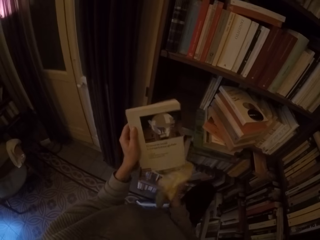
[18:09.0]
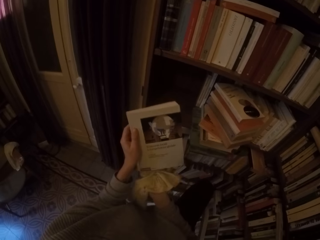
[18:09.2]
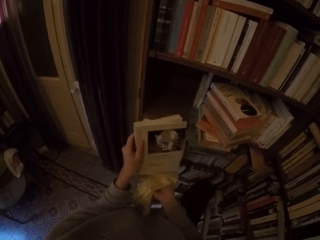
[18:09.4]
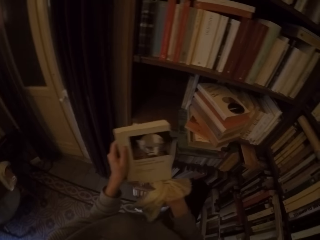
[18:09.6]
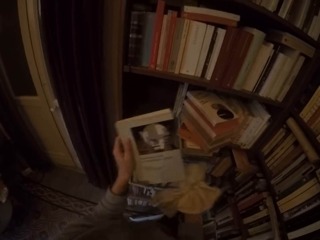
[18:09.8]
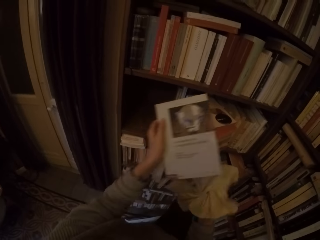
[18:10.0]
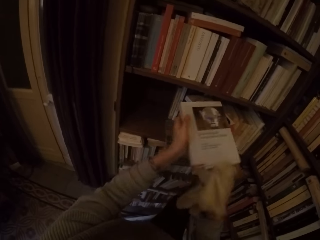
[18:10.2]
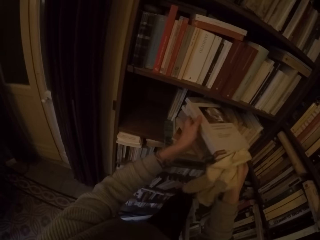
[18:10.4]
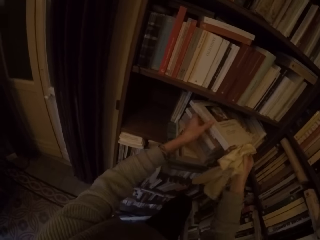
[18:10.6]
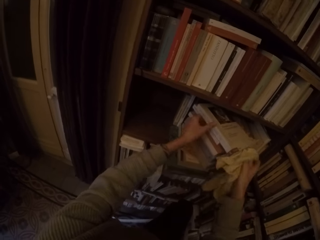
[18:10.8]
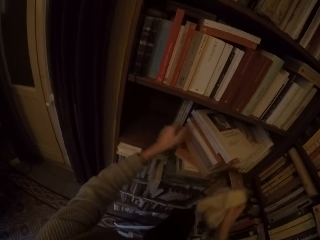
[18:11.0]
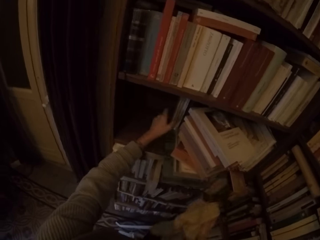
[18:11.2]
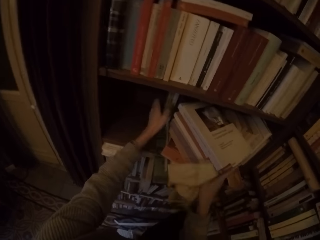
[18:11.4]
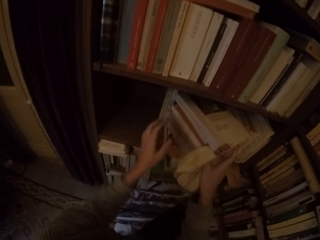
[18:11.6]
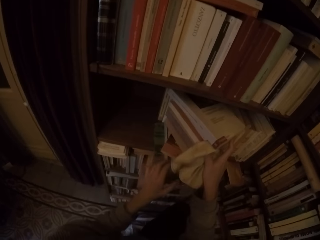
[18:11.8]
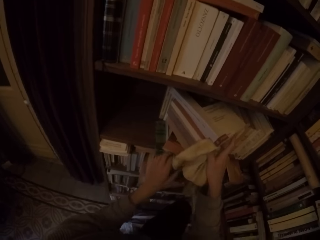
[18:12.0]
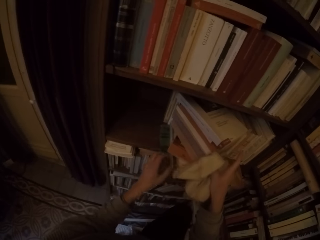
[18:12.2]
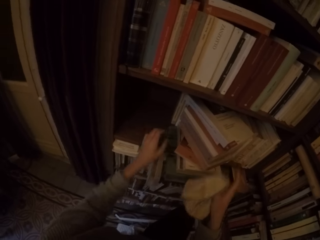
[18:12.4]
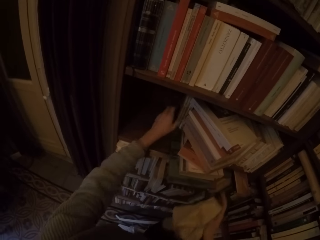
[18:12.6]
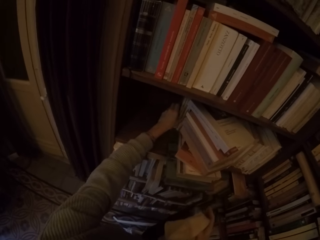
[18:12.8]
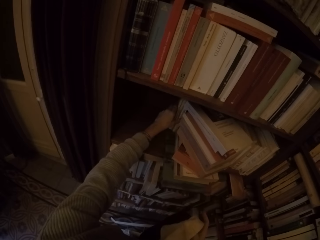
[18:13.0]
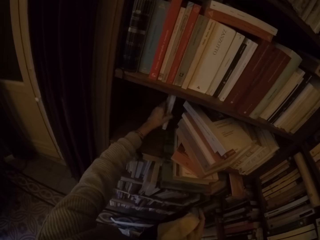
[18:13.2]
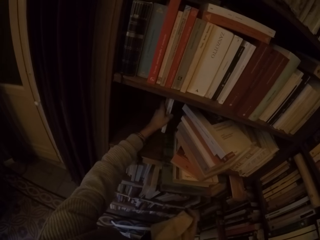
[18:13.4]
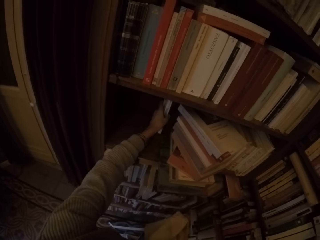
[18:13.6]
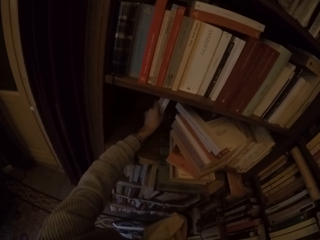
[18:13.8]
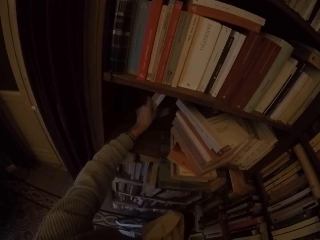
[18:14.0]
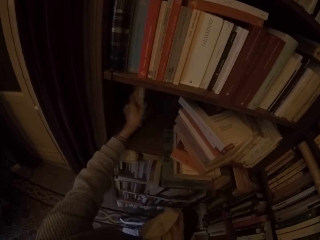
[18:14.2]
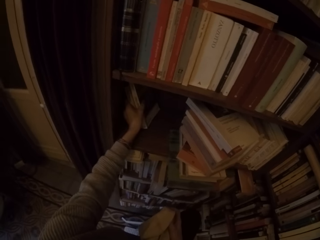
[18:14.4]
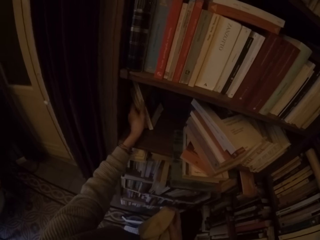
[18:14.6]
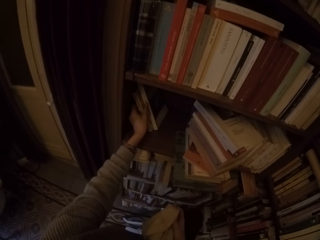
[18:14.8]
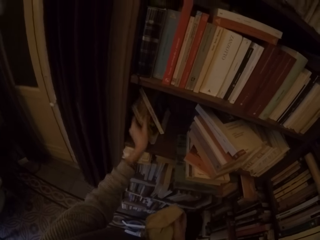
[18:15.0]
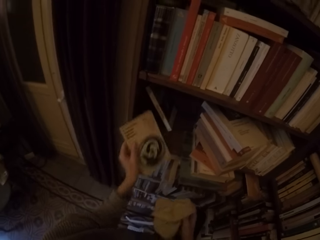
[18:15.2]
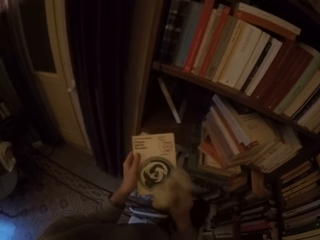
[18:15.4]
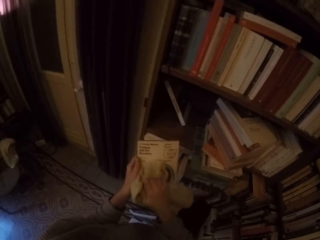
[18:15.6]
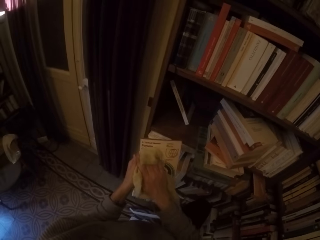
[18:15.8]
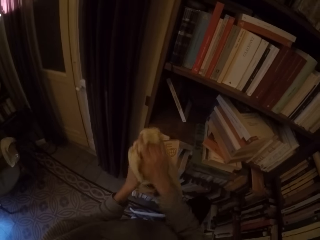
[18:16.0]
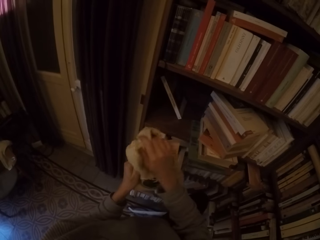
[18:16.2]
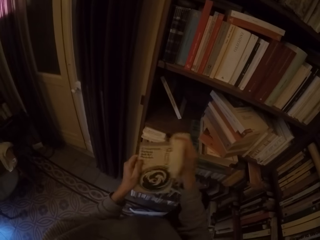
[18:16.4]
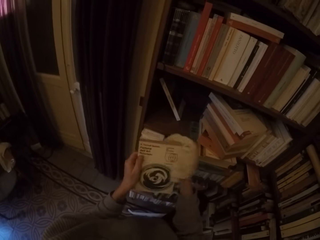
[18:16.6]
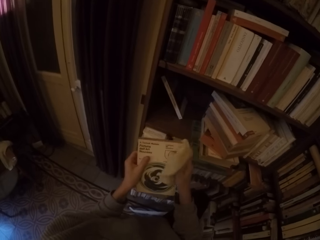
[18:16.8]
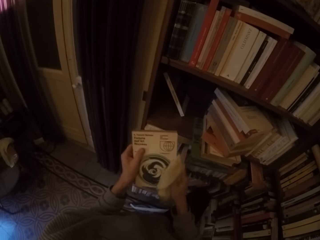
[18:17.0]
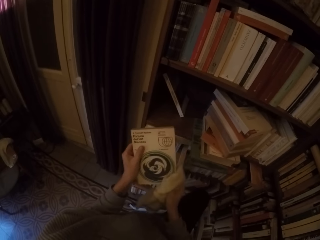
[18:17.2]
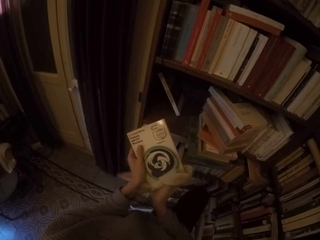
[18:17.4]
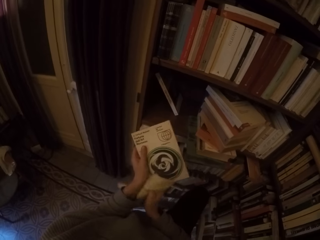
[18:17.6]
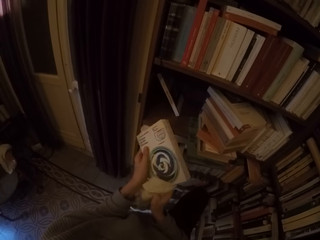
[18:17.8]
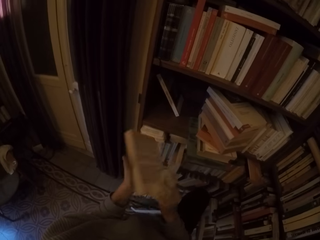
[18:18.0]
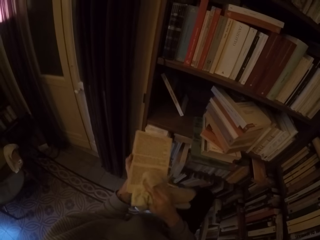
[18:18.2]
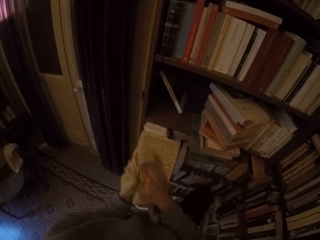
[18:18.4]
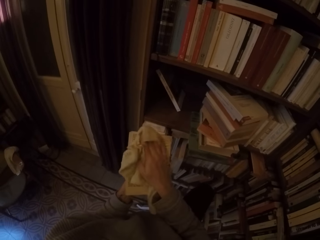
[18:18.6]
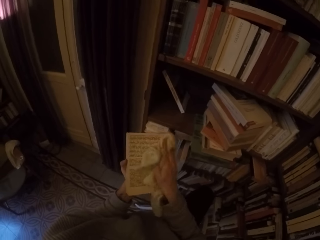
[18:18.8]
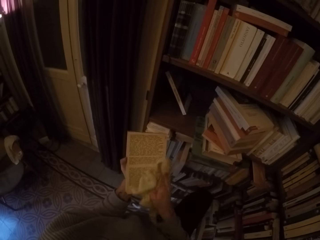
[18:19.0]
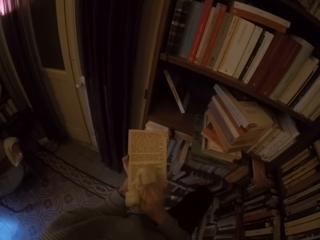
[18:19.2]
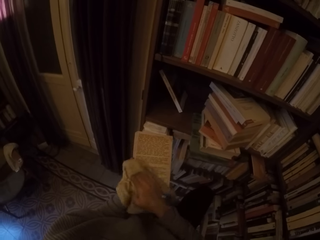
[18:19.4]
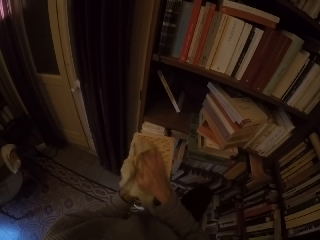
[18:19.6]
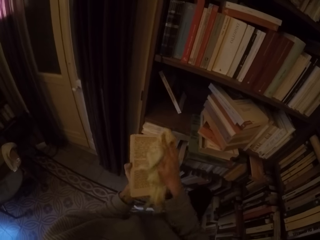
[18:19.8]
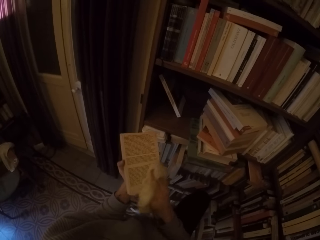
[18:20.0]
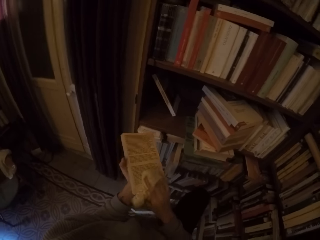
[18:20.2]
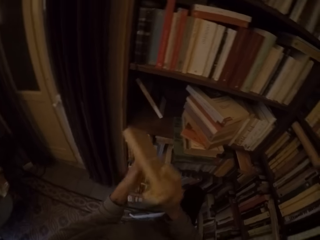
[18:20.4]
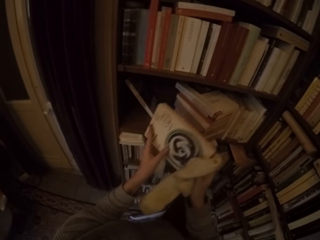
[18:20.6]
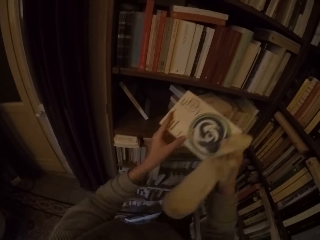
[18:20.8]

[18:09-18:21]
The camera wearer puts the book on the shelf with both hands. They arrange the books on the shelf with both hands. They pick another book from the shelf with his left hand. They clean the book with the rag with her right hand. They turn the book around with both hands. They clean the book with the rag with her right hand.

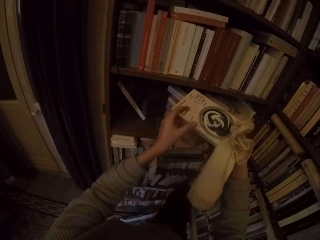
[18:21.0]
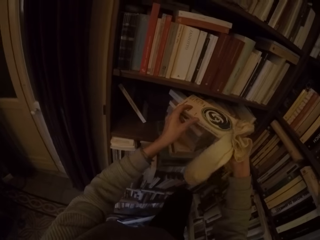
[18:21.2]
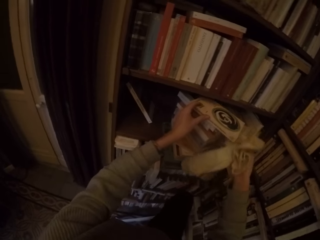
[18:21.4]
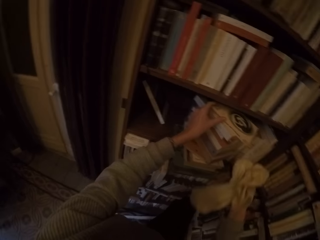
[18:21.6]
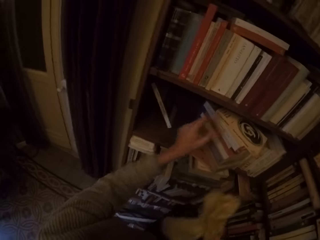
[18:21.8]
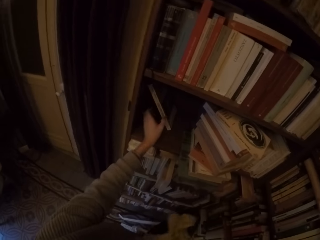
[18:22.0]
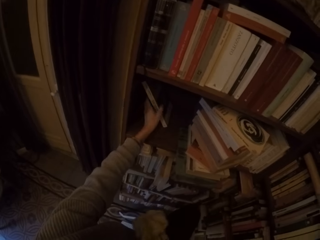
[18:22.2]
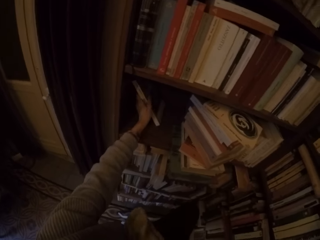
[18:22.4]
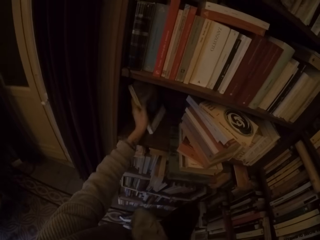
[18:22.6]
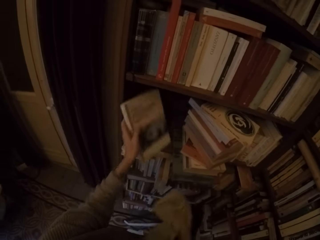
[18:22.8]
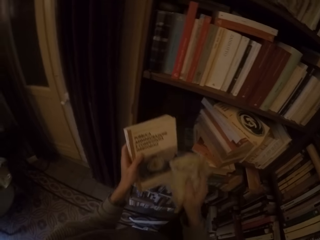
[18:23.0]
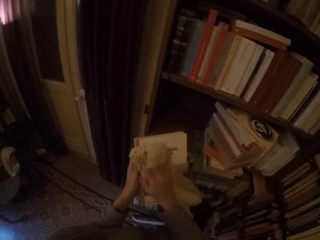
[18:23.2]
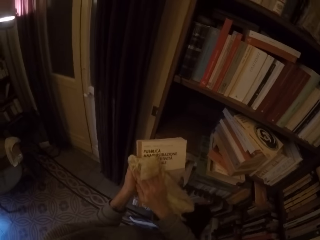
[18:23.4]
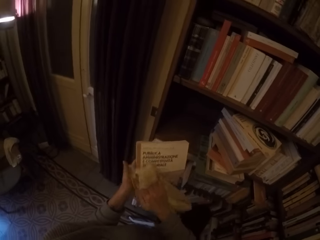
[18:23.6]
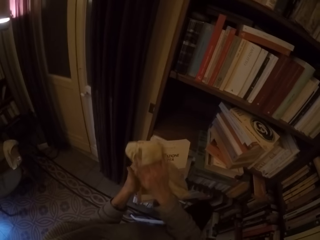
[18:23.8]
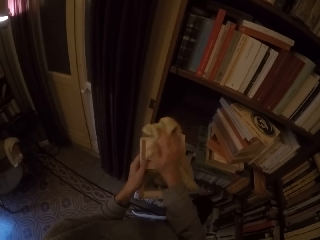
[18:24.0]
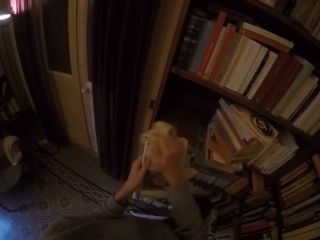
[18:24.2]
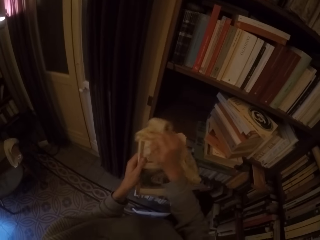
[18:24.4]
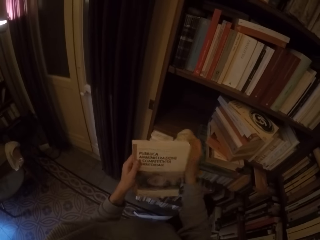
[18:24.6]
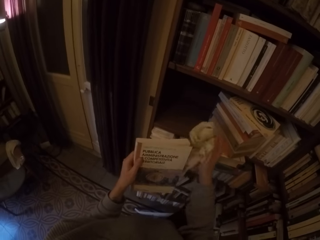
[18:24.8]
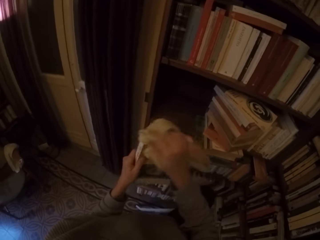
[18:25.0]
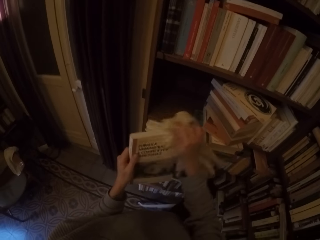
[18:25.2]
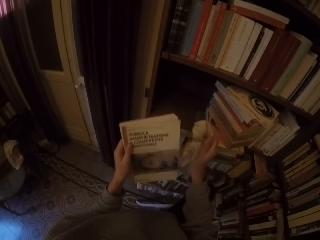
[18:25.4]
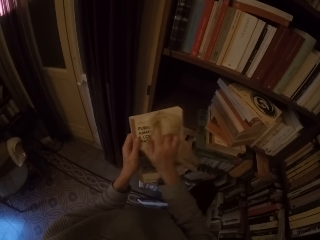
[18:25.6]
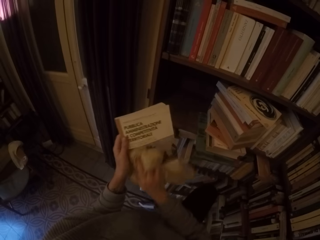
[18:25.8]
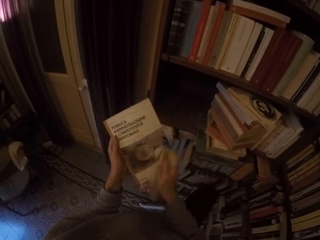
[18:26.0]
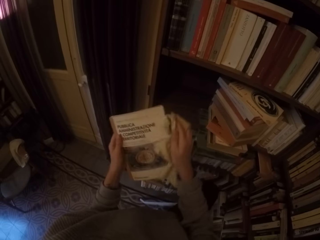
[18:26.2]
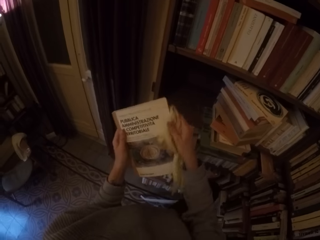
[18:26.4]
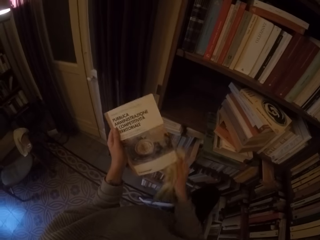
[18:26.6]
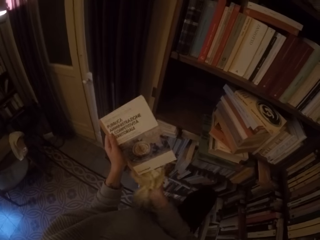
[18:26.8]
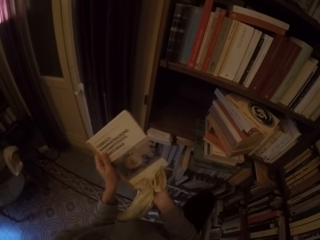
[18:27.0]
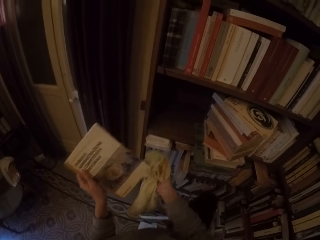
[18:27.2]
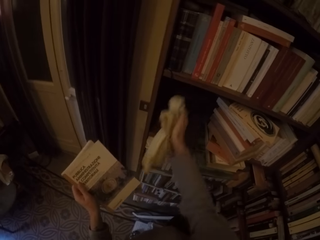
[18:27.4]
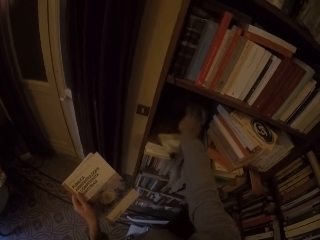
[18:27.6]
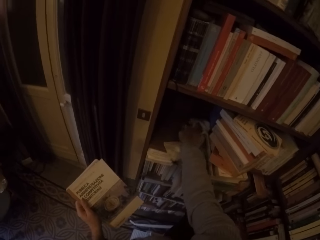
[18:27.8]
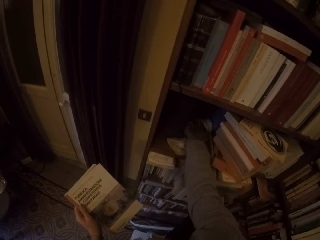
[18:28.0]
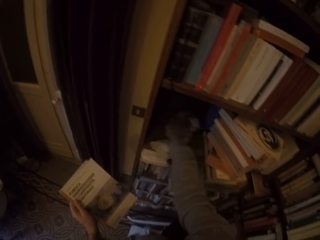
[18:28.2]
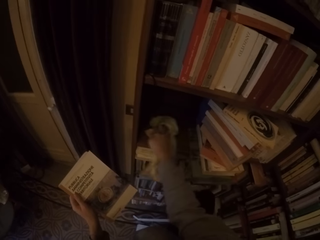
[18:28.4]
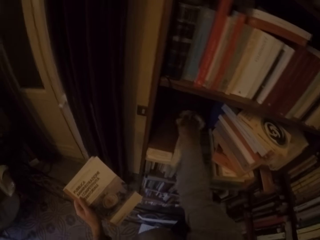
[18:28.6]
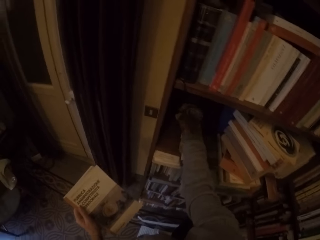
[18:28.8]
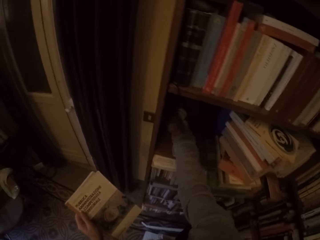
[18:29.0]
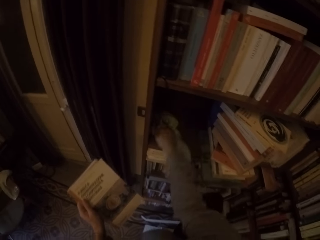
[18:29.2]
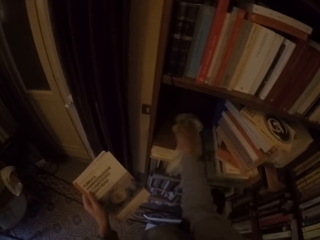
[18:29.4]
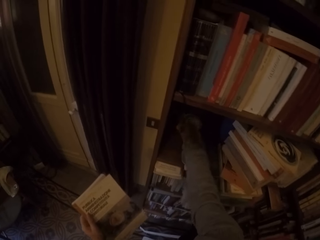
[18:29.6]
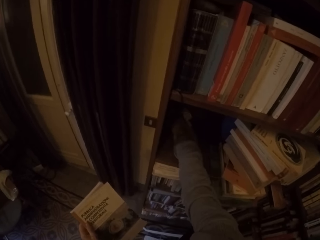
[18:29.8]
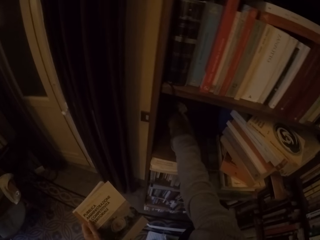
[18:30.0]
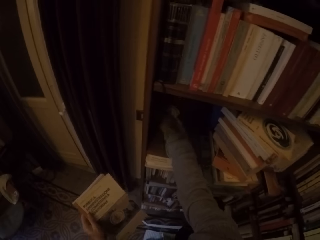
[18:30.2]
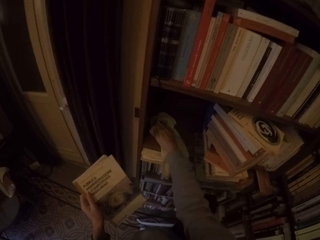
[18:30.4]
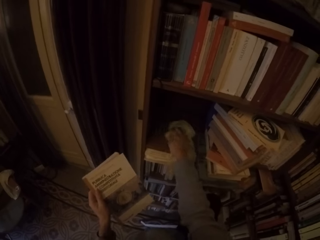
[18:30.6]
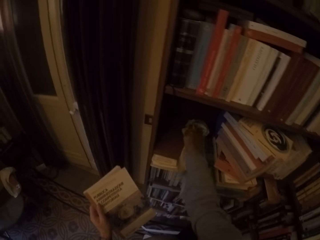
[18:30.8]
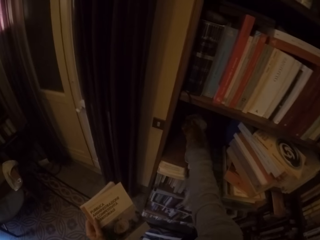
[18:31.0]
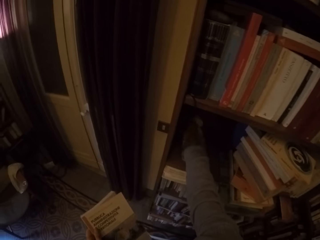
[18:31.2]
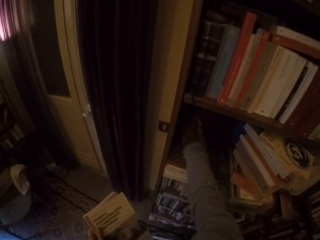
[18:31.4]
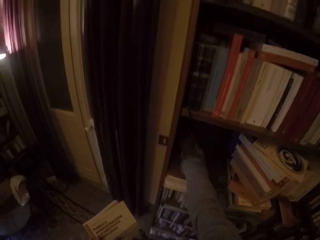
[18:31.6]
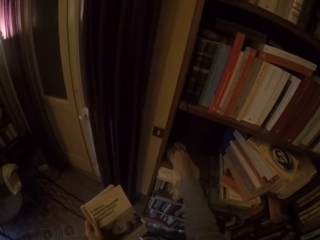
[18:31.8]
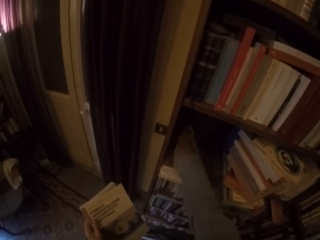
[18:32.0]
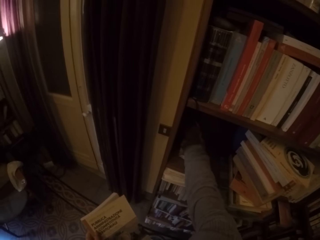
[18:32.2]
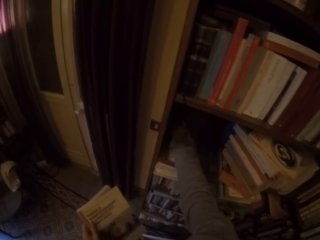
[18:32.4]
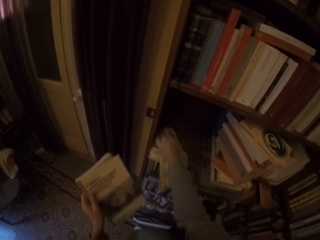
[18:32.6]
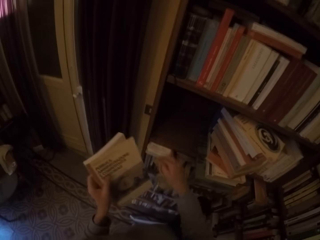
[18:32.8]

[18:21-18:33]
The camera wearer places the book on the stack of books in the book shelf with her left hand. She picks a book from the book shelf with her left hand. She cleans the book with the rag with her right hand. She cleans the book shelf with the rag with her right hand.
